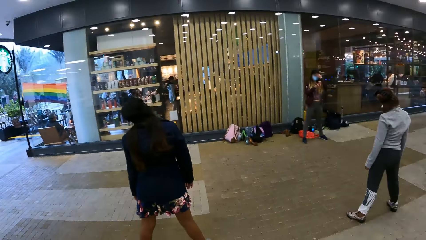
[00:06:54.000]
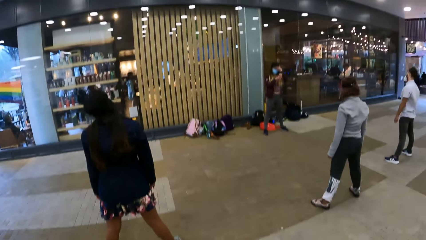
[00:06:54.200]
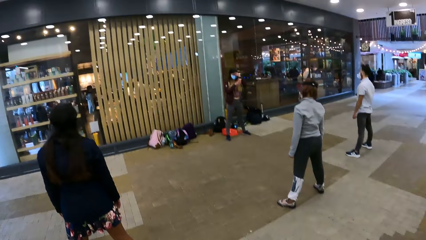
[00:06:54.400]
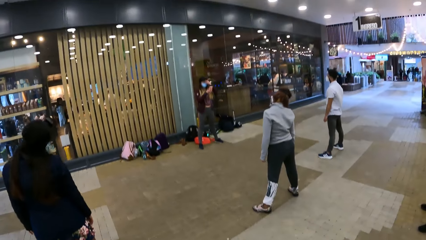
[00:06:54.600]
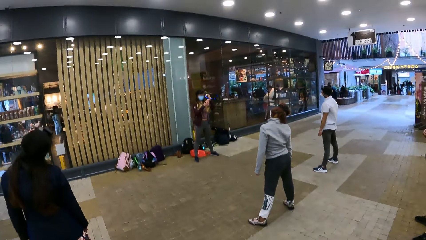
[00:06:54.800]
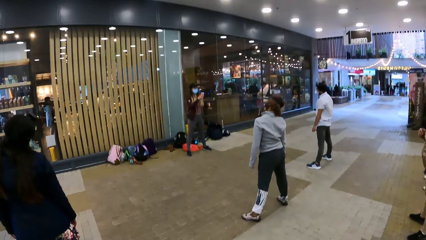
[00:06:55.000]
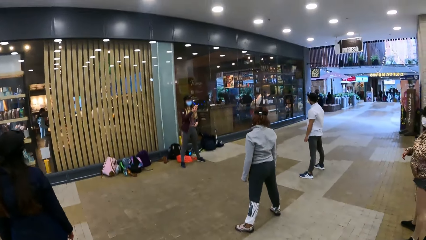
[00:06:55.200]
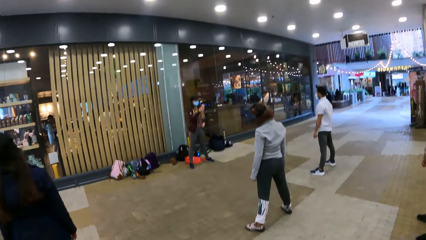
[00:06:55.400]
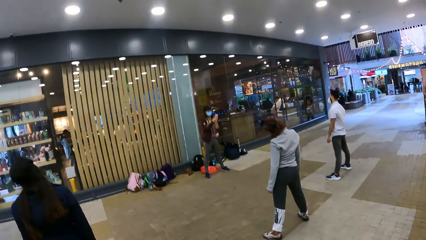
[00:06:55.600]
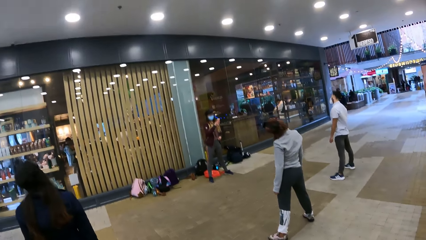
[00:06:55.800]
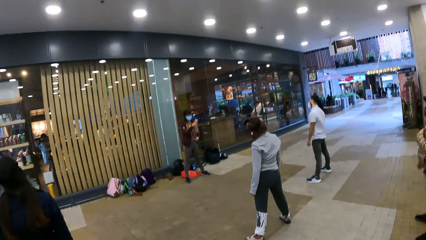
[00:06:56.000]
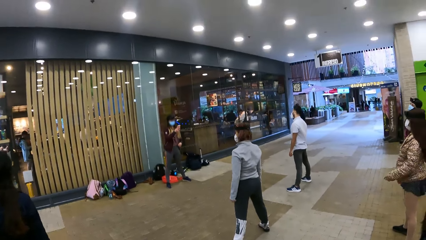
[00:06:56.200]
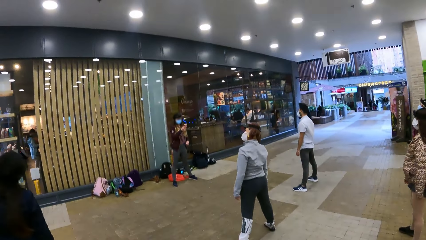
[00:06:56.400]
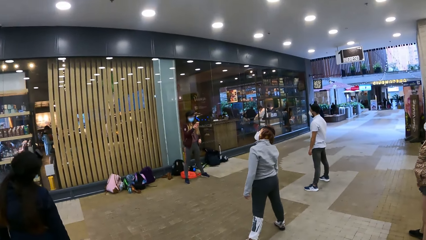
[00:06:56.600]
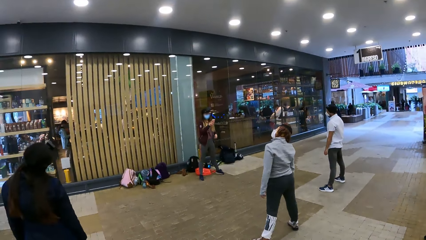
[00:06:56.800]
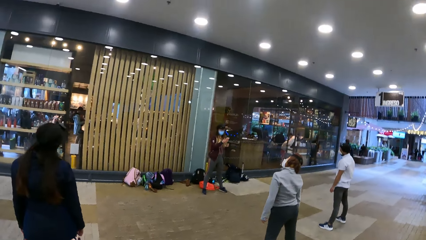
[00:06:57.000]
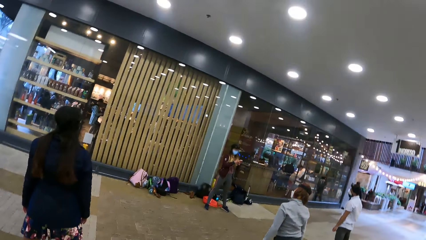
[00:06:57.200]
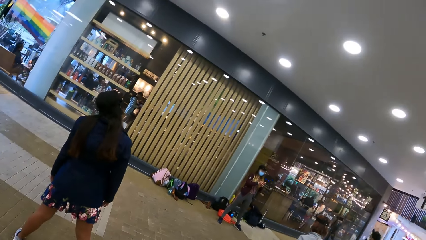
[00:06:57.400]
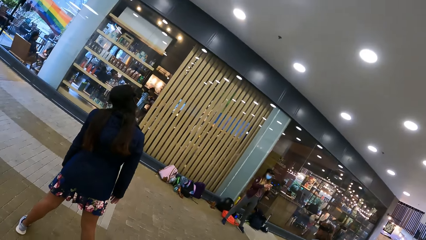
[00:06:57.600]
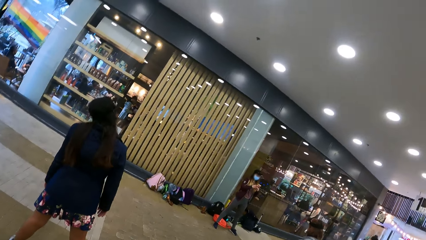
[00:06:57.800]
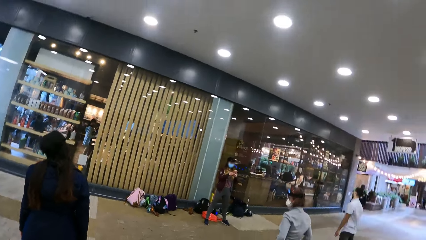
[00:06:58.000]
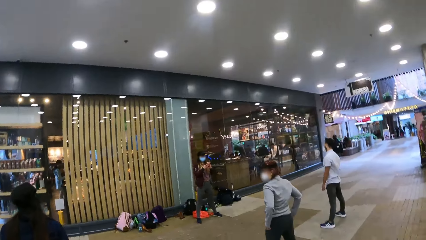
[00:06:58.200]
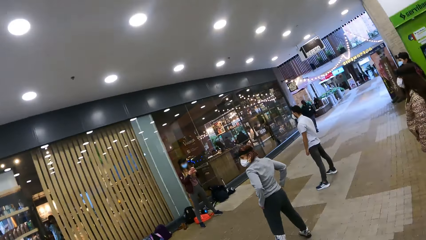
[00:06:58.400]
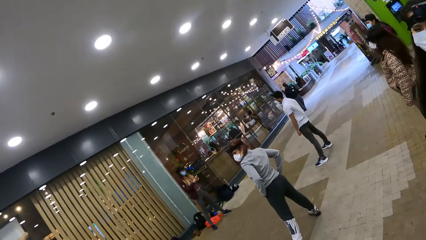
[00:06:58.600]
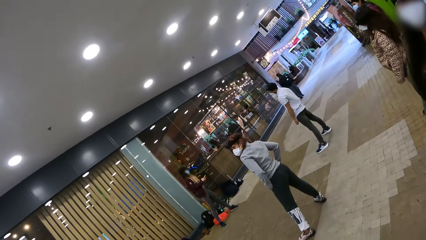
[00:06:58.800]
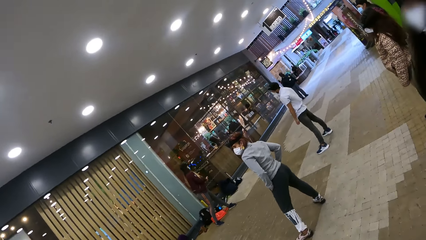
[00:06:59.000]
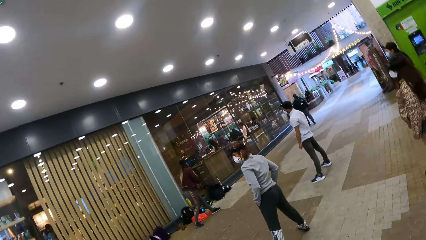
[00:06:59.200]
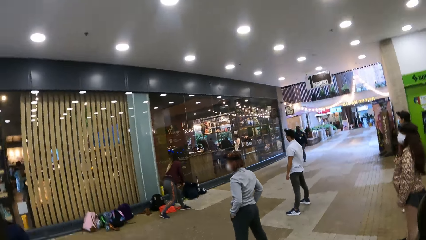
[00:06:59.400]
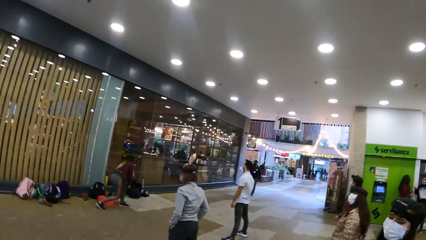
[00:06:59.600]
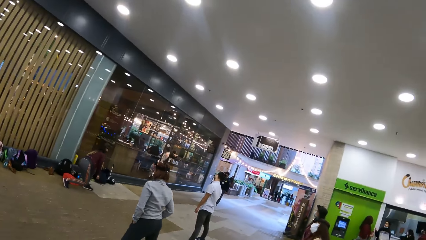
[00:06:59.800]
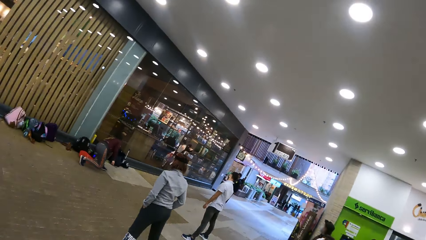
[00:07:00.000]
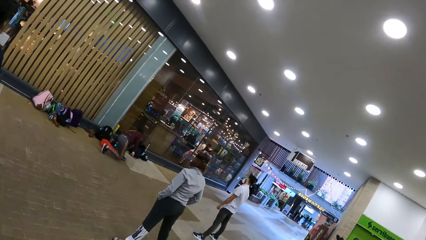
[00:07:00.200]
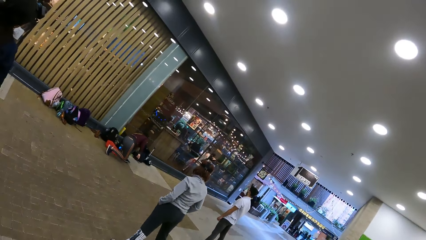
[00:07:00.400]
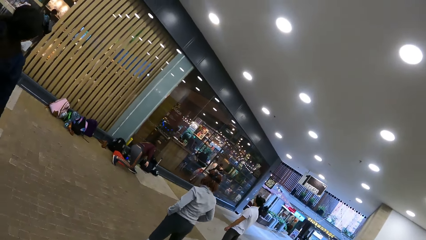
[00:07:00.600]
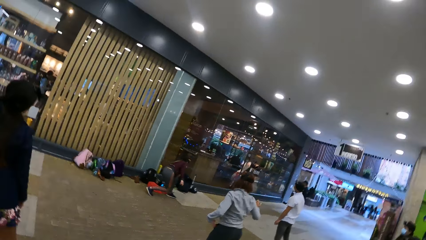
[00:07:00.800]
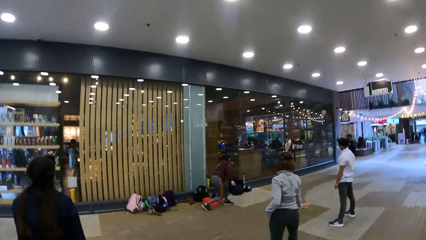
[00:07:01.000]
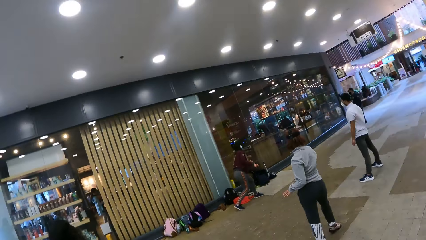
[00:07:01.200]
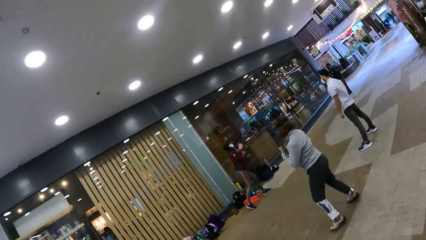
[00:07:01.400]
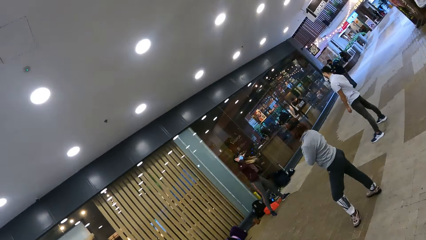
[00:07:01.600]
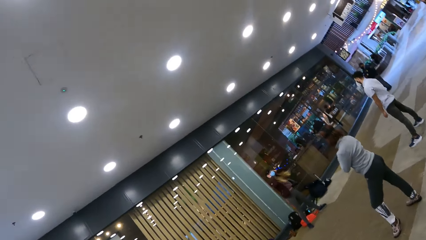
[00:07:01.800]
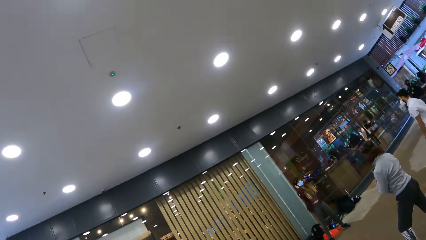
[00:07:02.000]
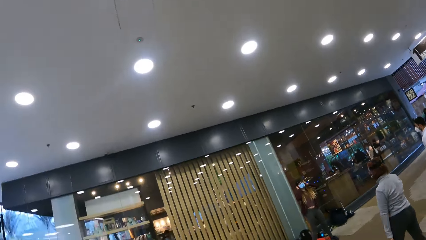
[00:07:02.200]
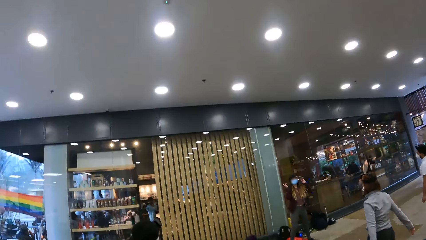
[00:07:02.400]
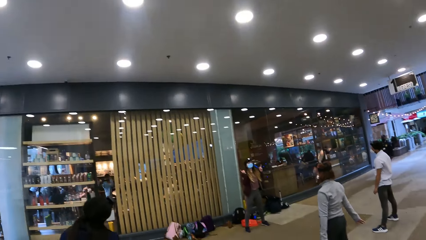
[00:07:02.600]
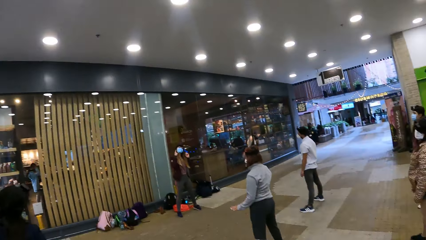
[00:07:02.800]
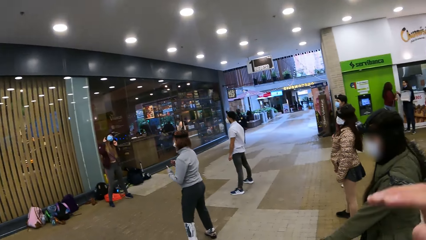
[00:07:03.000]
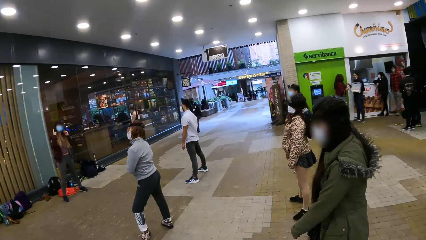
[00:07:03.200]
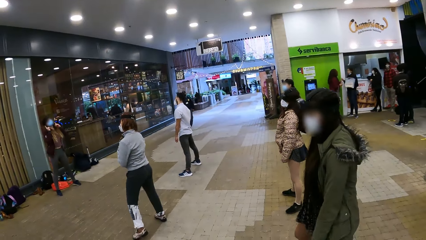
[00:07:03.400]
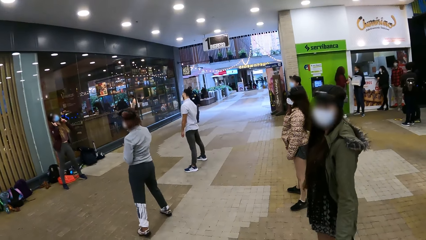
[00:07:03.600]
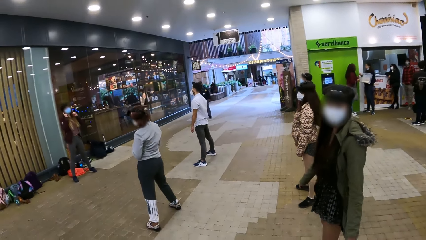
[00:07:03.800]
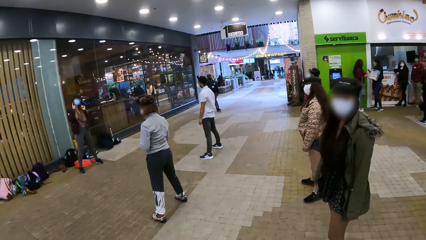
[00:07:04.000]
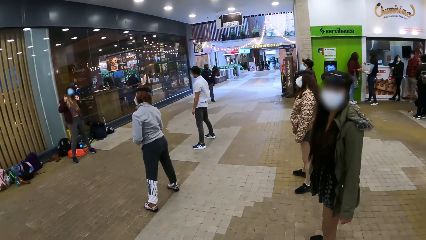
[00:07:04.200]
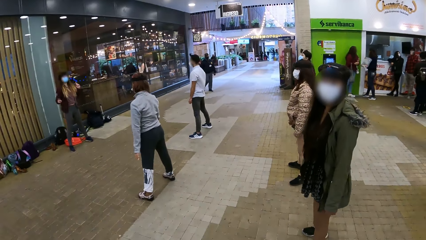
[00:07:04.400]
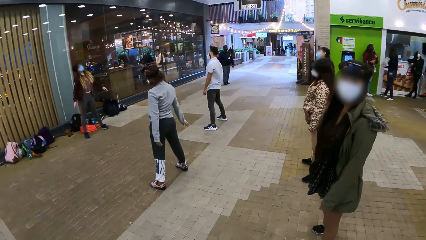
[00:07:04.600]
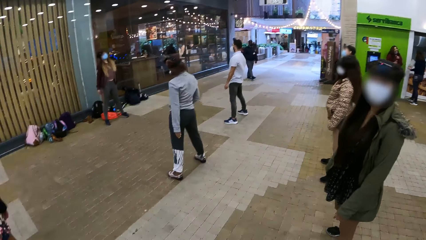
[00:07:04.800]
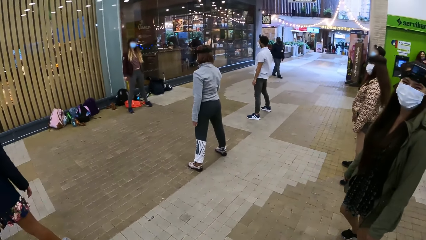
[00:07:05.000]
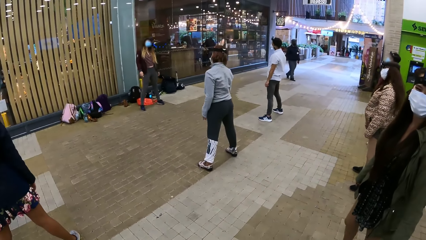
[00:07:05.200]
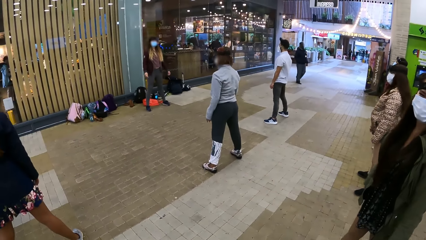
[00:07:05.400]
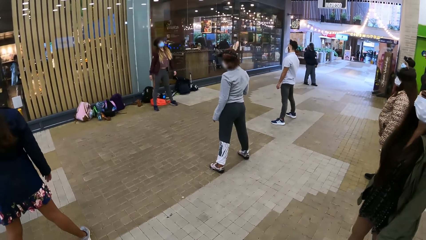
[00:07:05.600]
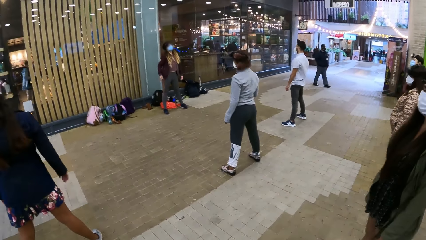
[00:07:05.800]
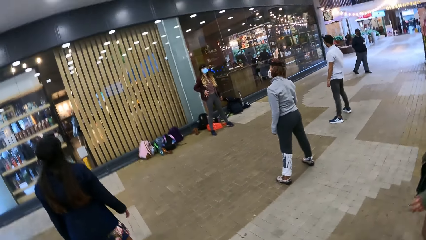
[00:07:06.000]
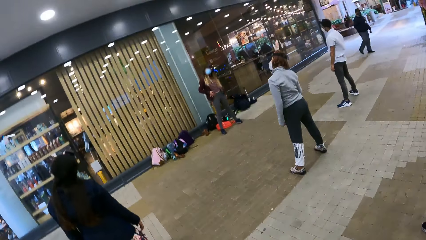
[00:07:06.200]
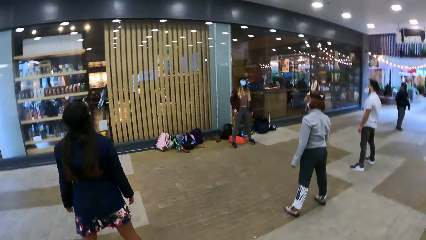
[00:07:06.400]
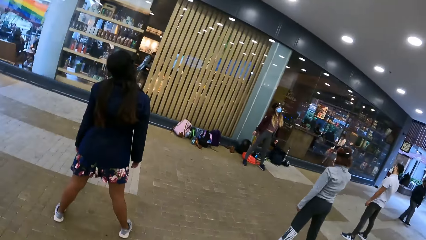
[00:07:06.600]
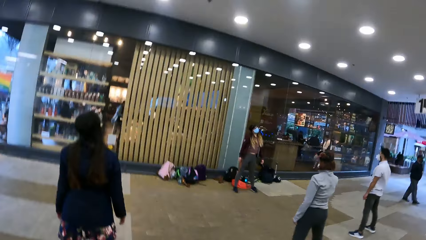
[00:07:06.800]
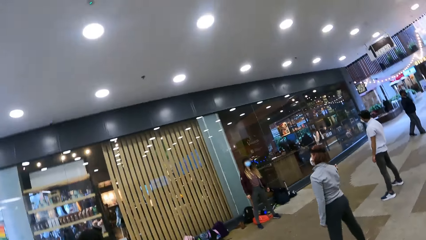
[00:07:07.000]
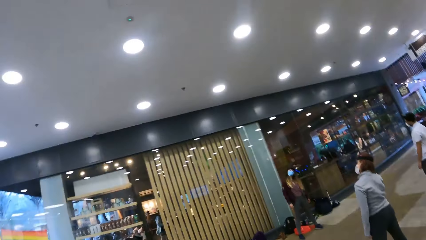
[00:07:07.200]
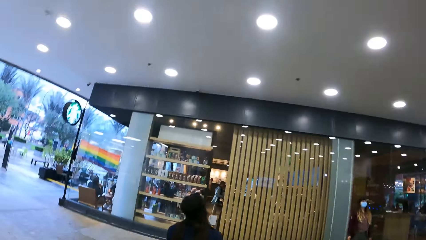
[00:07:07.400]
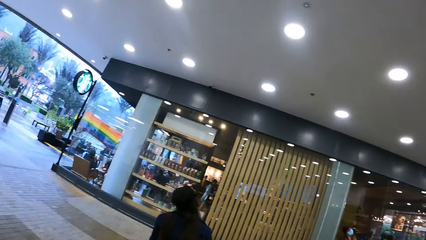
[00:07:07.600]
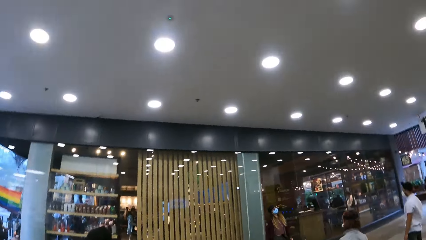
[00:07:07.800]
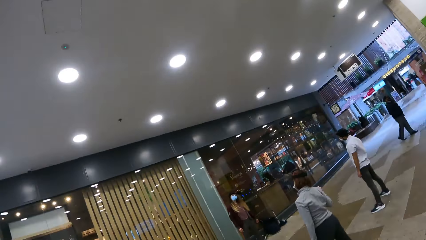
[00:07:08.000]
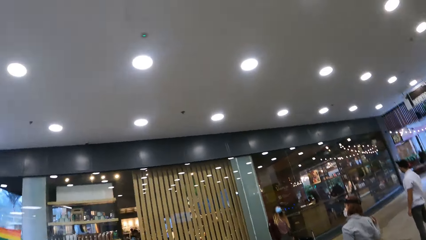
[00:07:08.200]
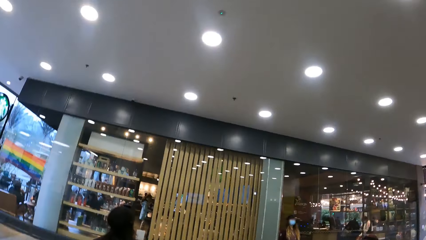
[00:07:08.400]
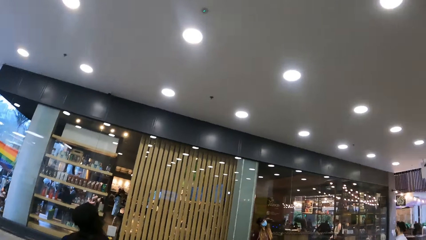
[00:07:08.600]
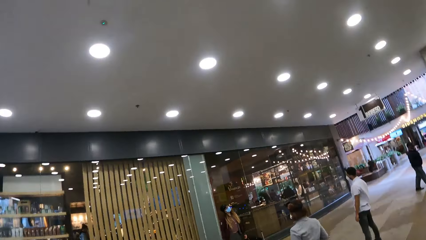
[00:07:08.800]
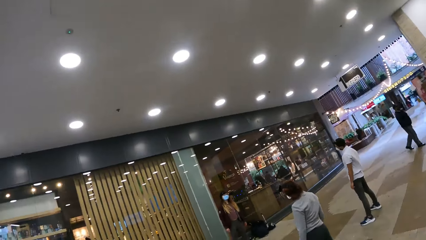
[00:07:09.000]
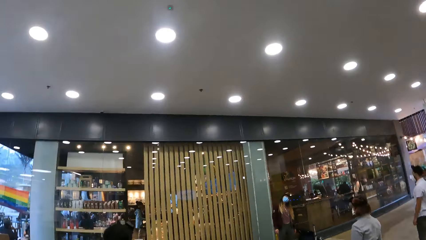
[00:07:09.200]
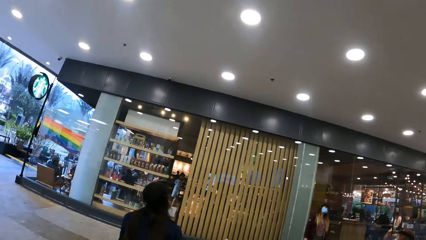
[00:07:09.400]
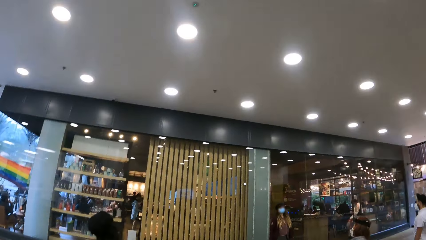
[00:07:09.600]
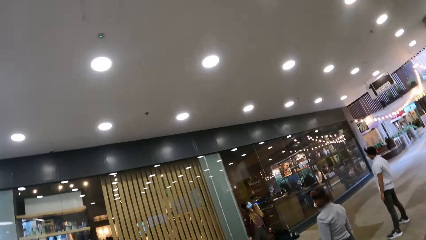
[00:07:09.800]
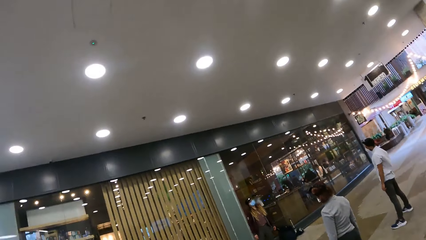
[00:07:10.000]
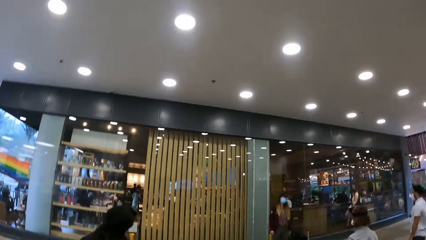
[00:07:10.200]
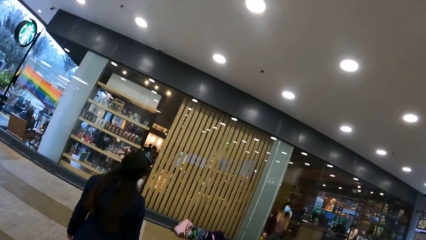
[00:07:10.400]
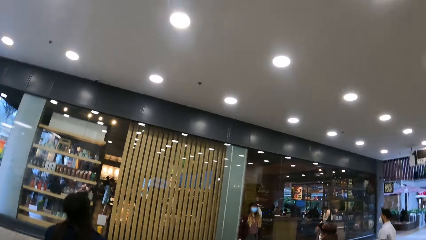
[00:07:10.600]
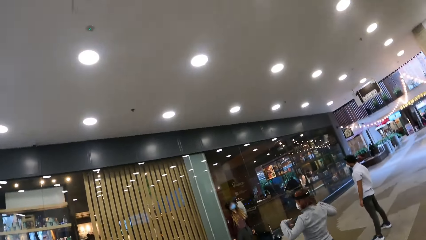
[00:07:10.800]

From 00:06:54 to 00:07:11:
The camera wearer looks down. They look at a person.
